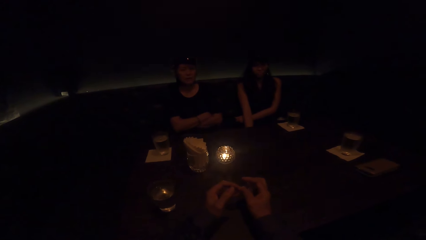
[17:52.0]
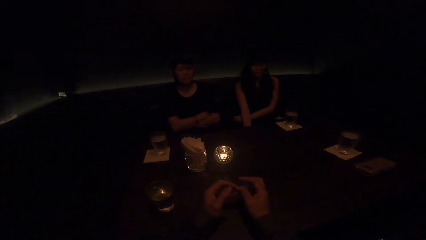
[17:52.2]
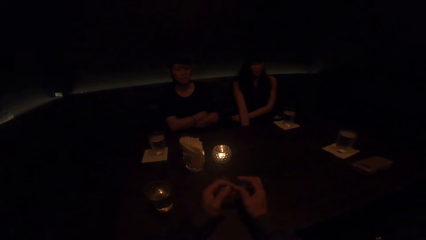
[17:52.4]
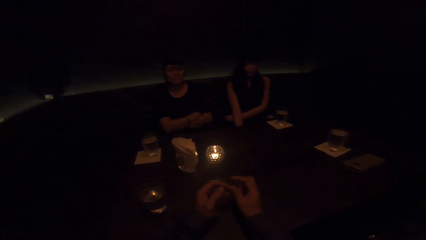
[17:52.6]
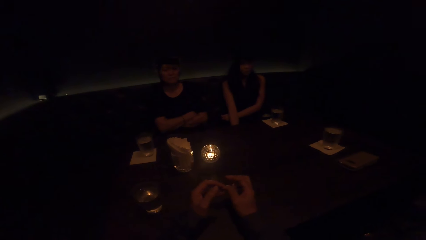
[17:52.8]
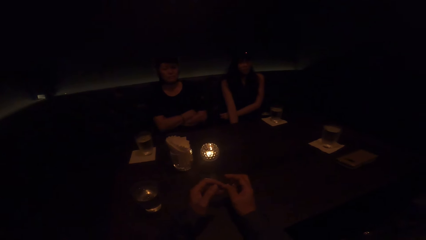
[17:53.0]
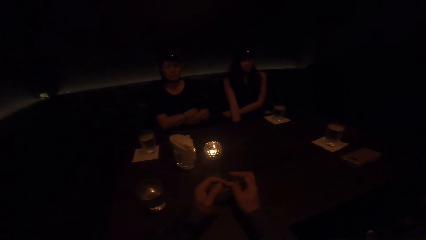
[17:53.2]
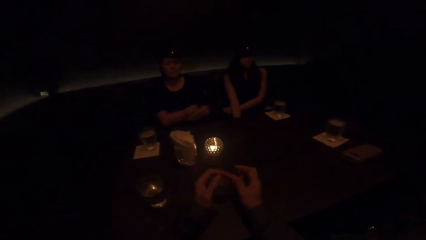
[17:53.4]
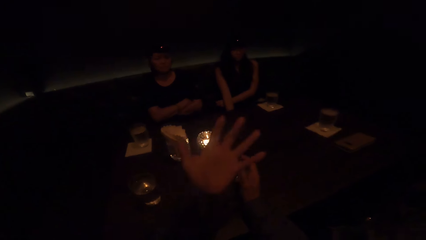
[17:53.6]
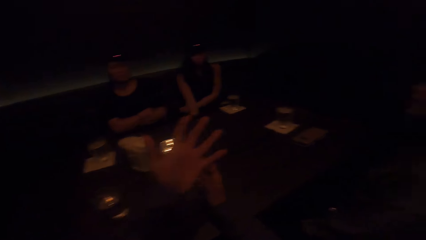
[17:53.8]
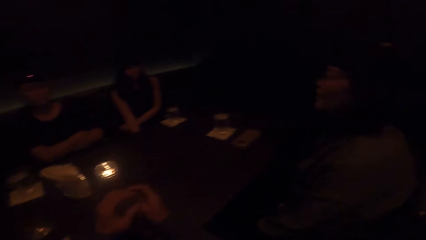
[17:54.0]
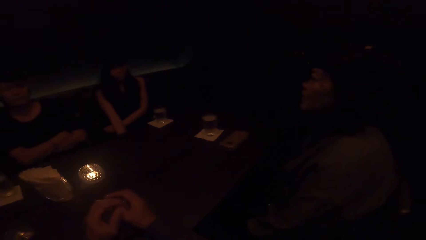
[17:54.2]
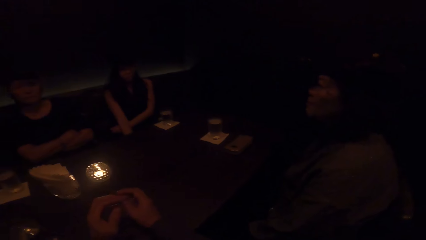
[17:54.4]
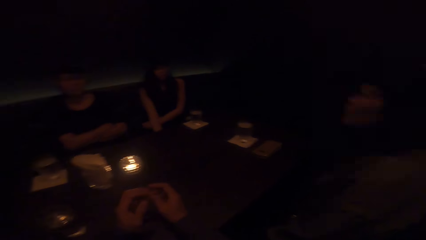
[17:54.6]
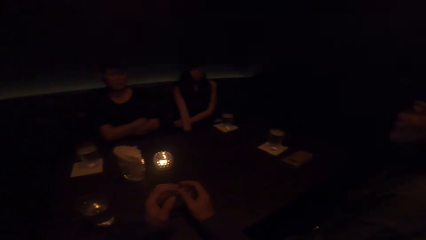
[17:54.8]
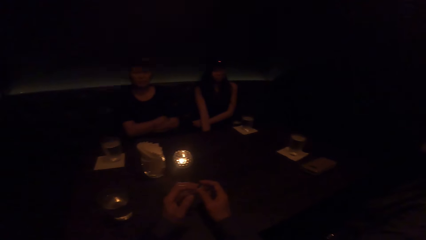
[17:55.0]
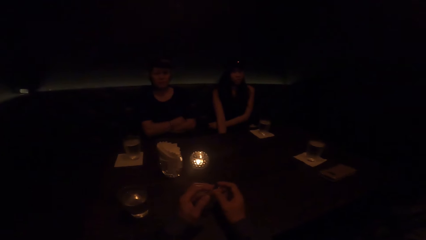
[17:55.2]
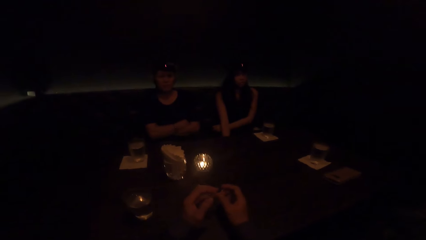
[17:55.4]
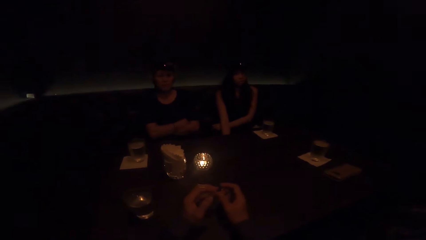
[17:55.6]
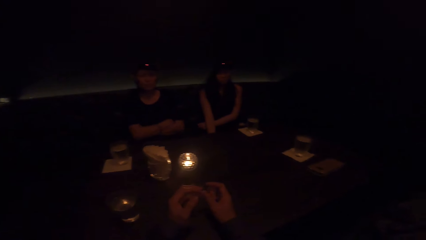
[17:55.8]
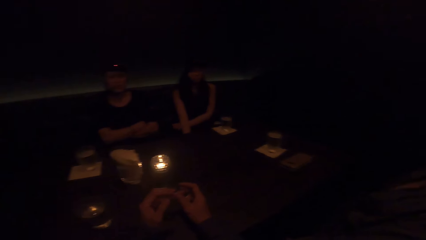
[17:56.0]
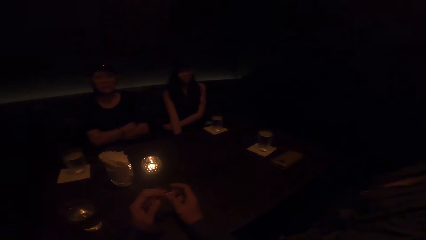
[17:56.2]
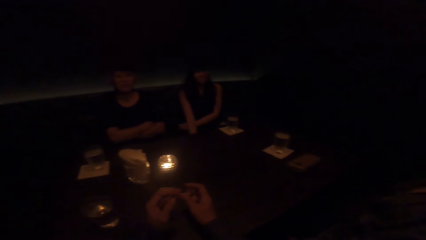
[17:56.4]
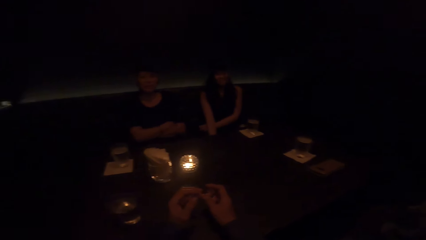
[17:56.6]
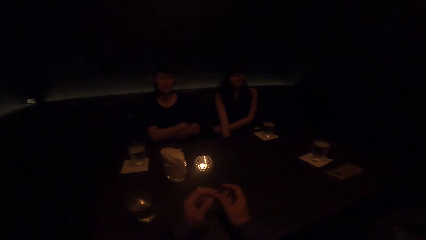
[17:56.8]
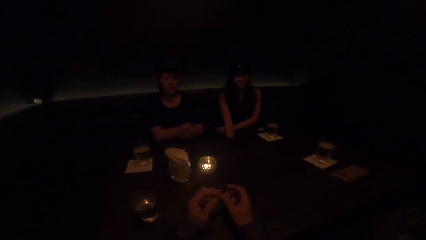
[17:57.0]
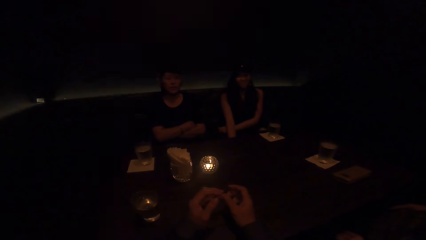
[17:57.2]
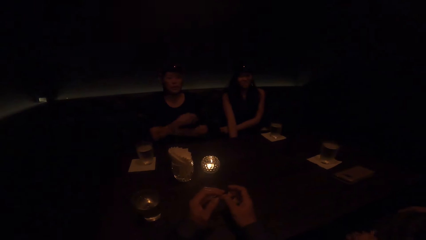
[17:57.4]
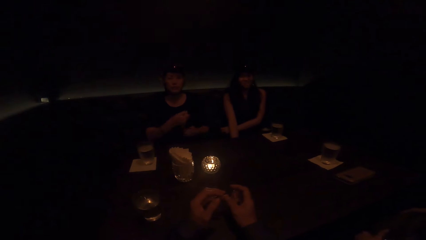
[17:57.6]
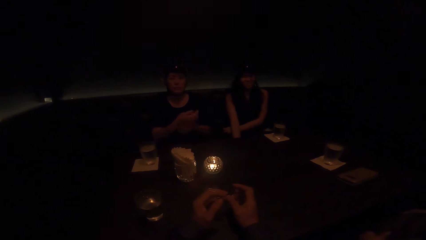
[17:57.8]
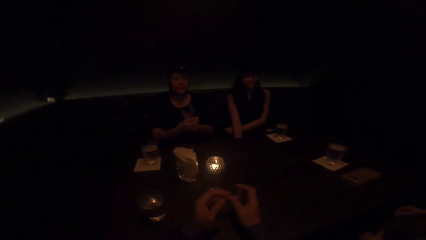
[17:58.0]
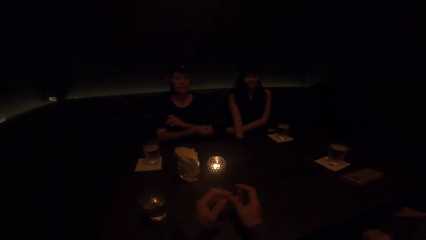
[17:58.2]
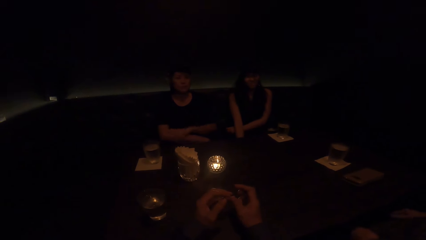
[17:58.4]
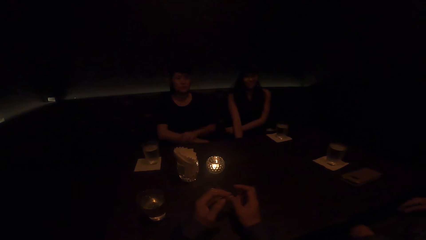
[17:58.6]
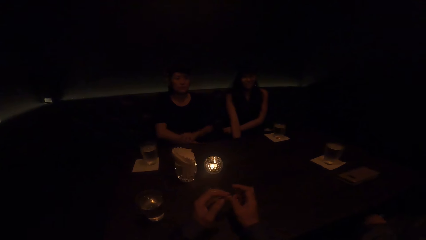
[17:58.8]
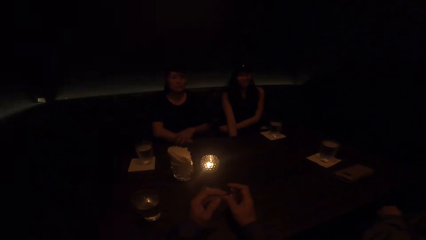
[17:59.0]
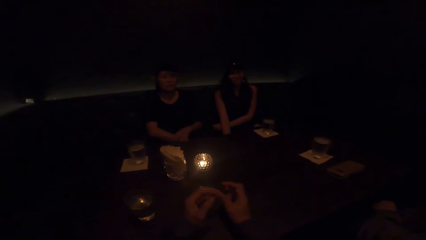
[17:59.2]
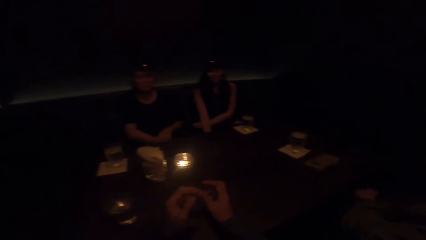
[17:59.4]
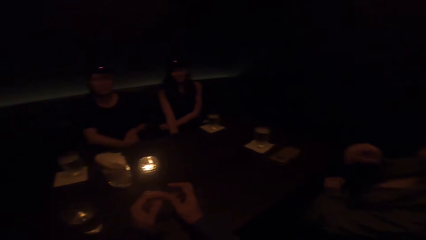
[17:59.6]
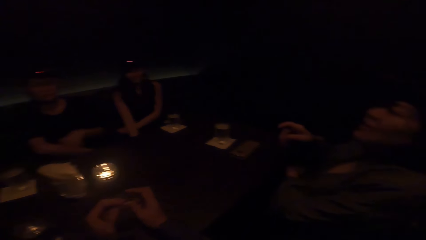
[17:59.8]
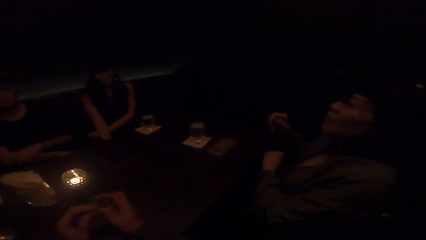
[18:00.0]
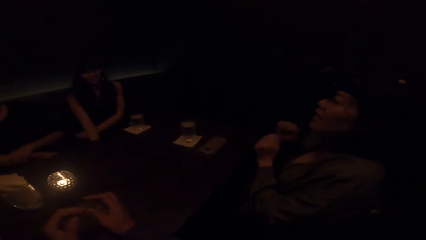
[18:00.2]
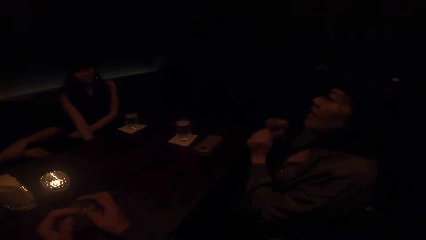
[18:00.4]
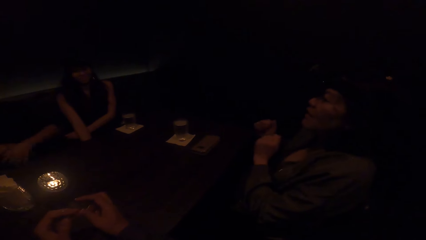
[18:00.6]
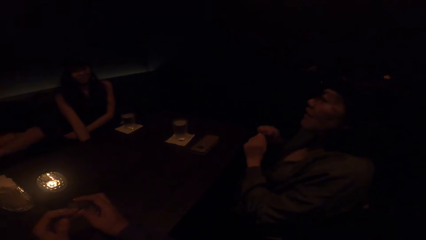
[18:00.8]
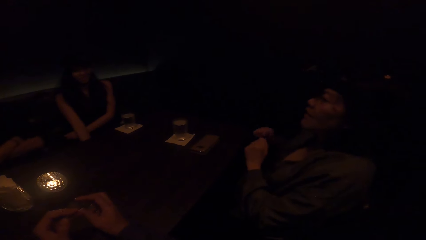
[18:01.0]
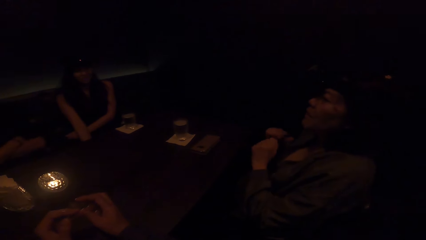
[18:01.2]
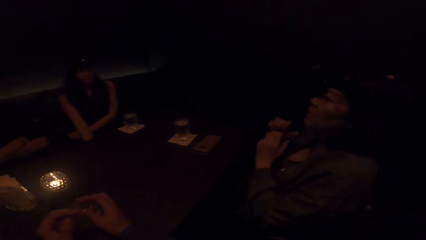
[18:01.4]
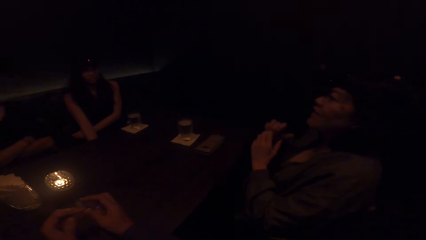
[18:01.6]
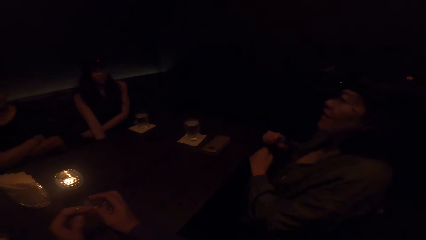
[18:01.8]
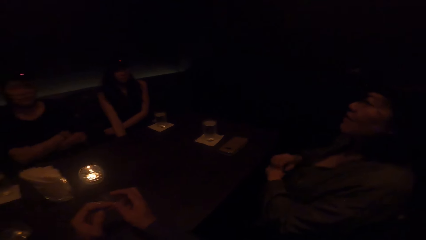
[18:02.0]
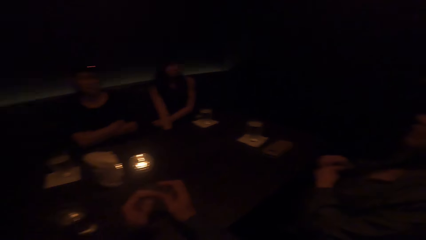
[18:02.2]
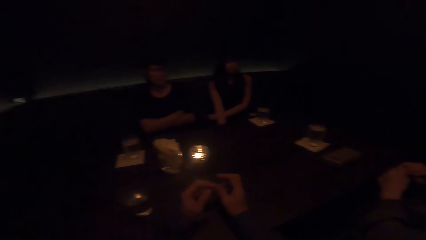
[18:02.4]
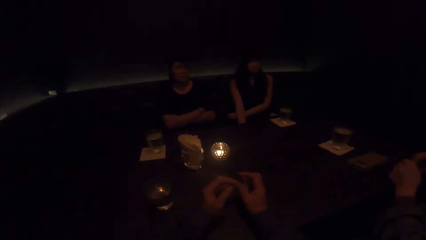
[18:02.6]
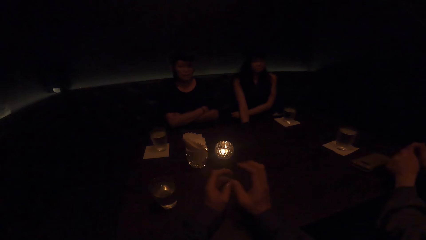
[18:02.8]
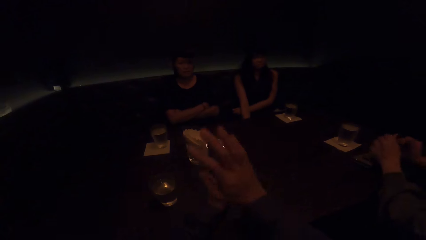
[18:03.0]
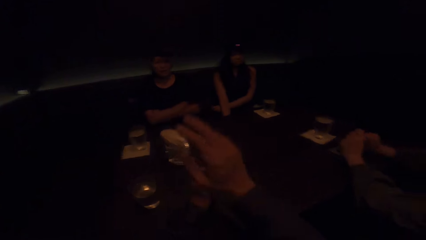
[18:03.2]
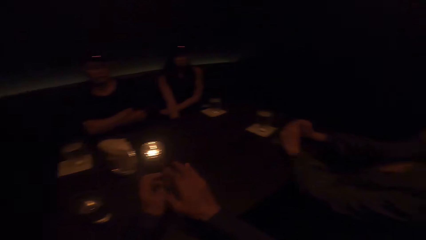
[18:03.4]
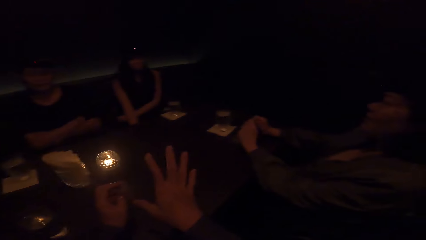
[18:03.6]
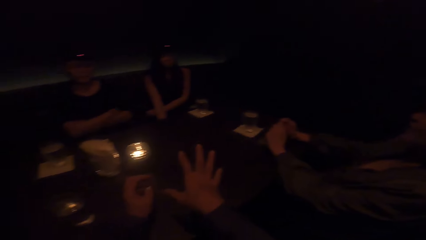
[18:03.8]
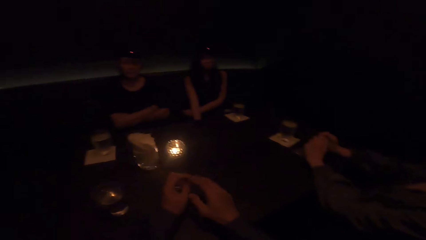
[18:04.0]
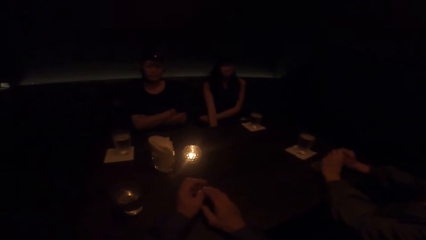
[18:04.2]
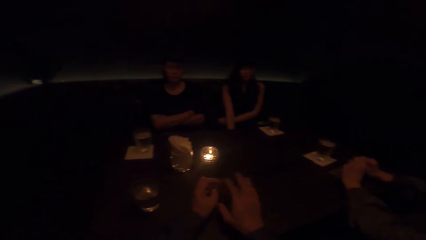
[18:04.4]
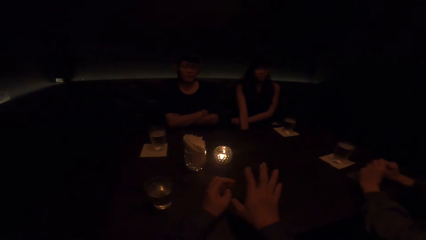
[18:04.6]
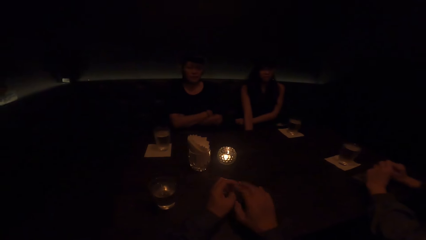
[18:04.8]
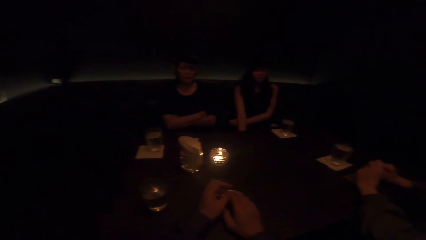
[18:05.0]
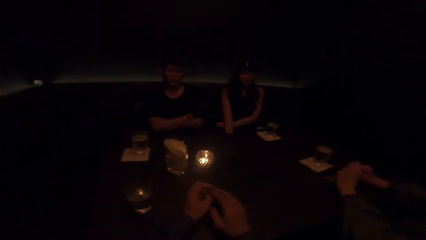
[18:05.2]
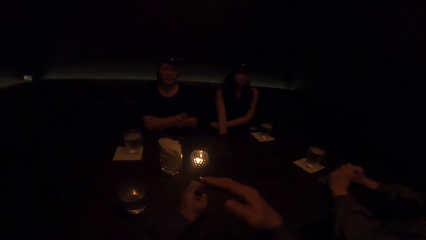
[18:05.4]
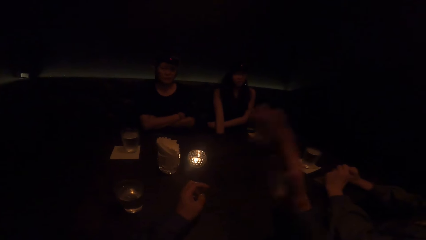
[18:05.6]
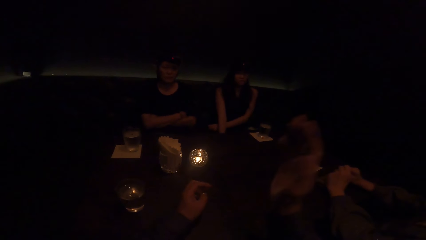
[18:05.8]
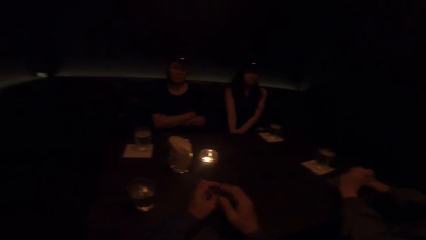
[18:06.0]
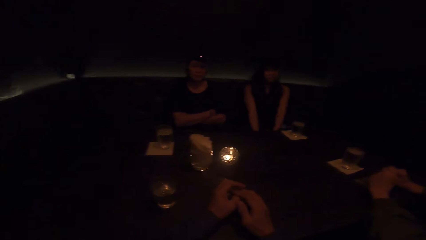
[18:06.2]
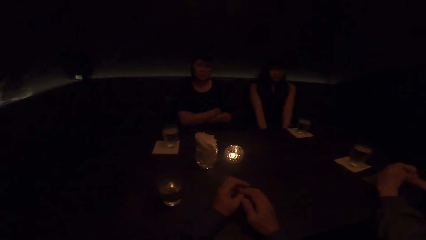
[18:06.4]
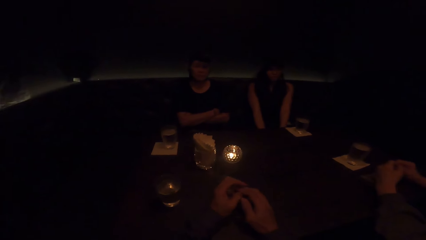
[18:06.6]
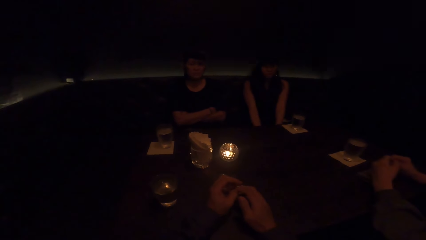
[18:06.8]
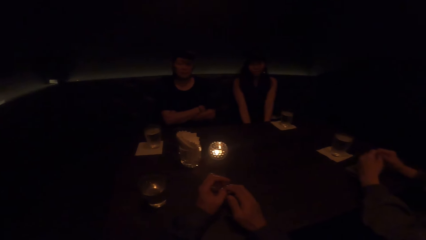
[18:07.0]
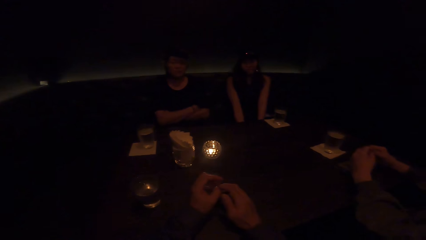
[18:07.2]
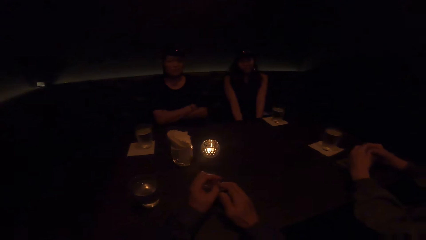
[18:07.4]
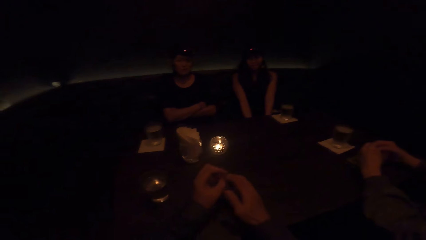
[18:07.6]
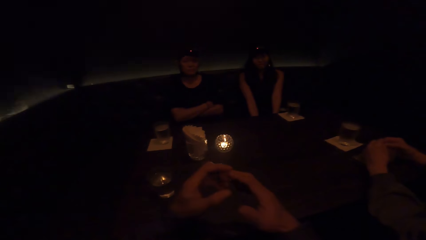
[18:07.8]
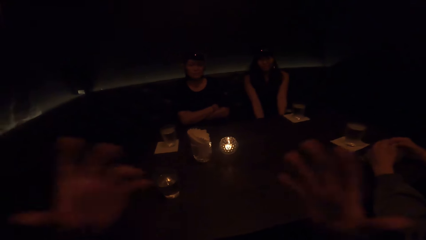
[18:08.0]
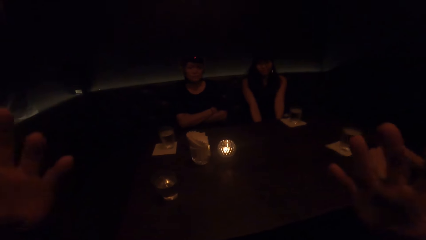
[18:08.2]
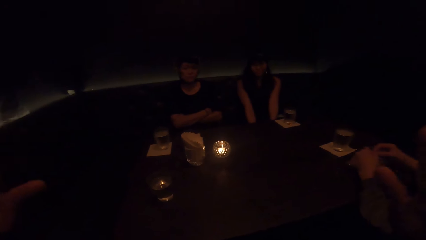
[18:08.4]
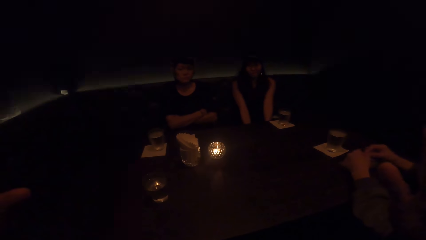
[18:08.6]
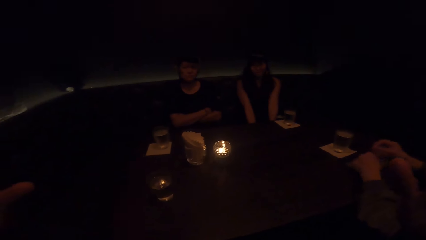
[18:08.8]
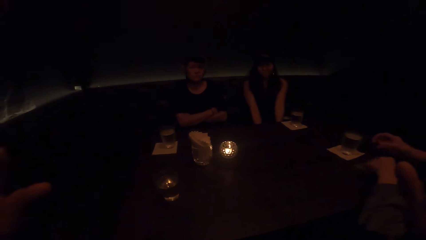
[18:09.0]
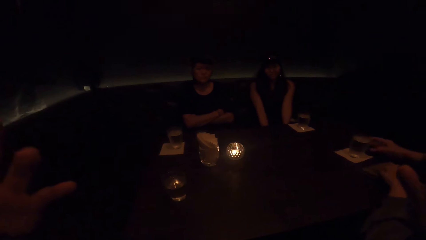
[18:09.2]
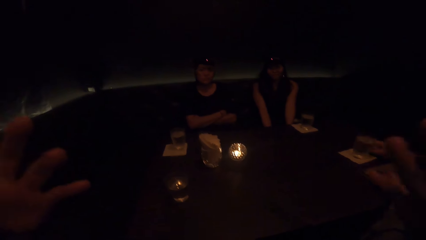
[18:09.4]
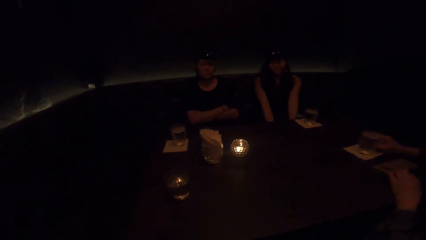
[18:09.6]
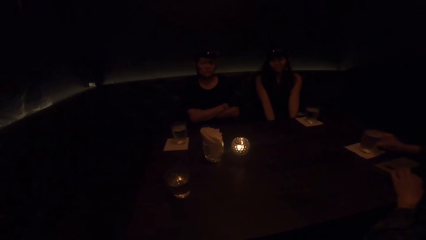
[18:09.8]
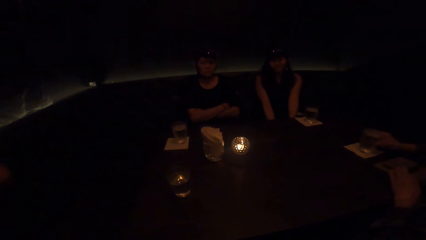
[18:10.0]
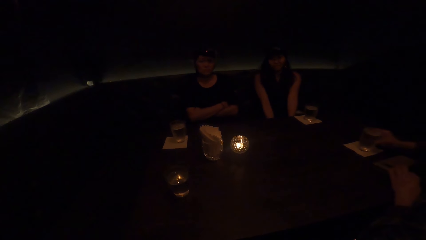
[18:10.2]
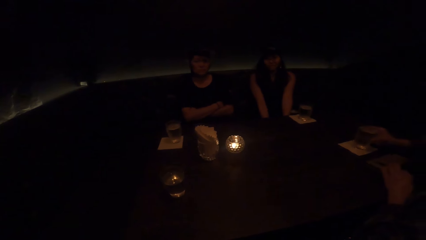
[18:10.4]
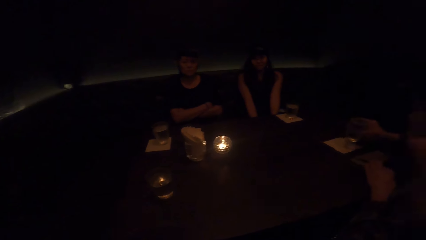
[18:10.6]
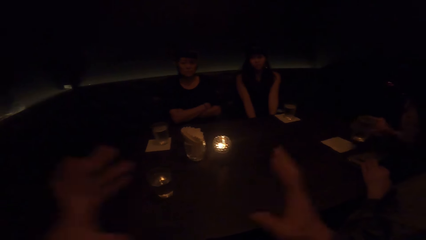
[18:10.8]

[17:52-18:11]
The camera wearer sways a hand and rubs fingers. A lady sways hands and rubs the other hand. A man moves a hand and shakes hands. A woman demonstrates with both hands. The lady crosses hands. The man sways hands, scratches a hand and rests a hand on the table. The camera wearer sways a hand. Another lady moves a hand. The woman puts both hands down. The camera wearer touches the other hand. They sway hands and raise both hands up. The man picks up a glass.
